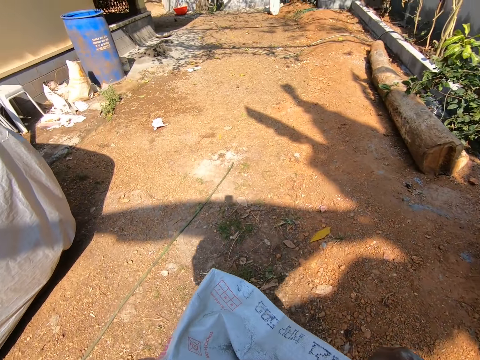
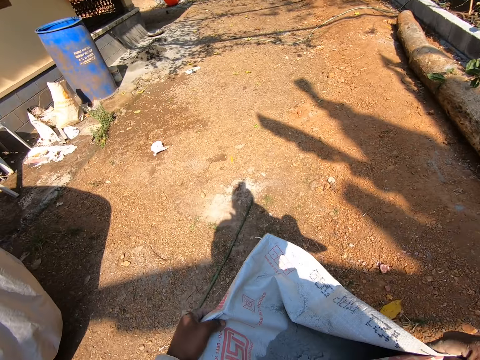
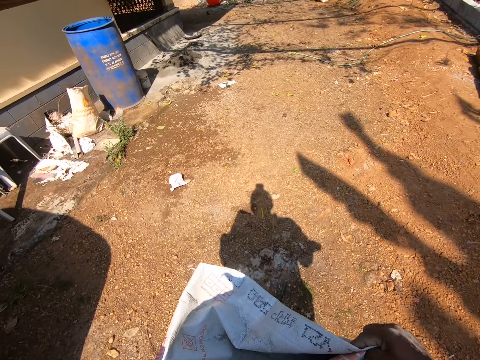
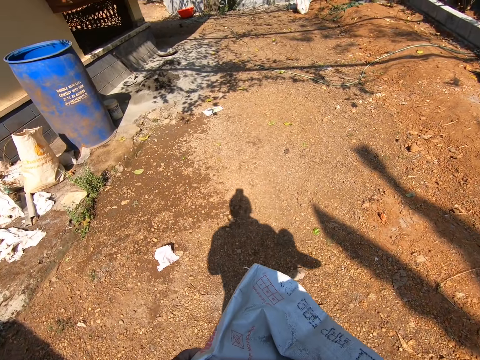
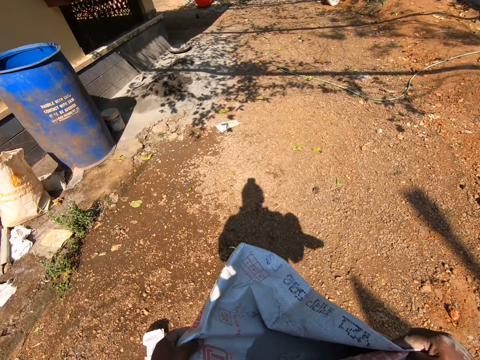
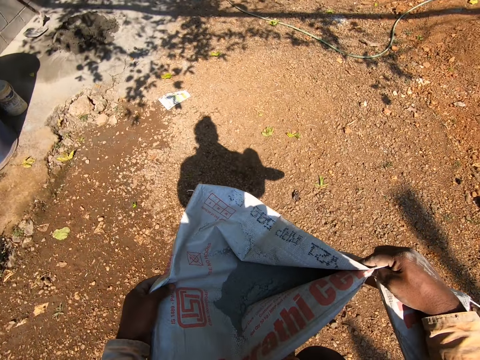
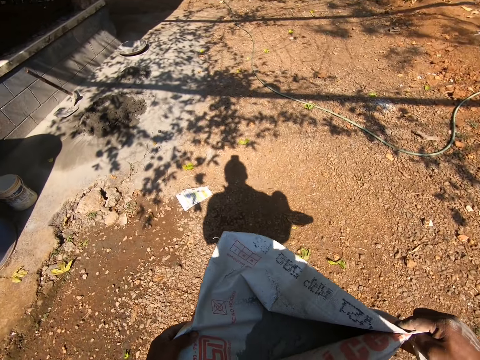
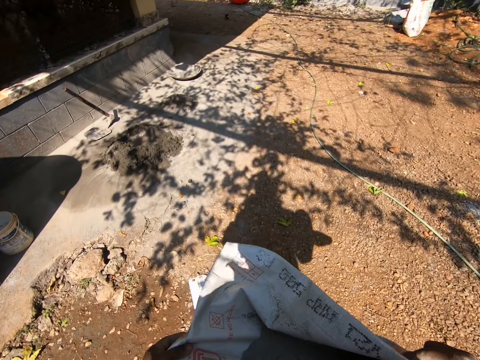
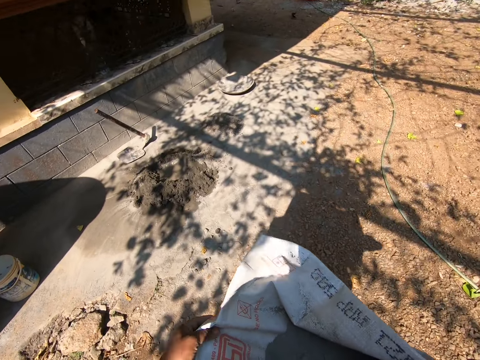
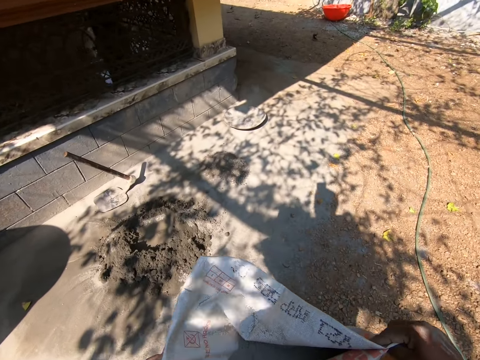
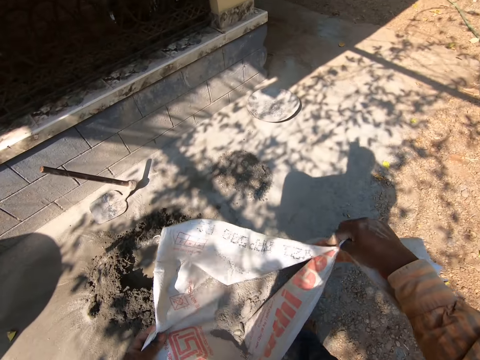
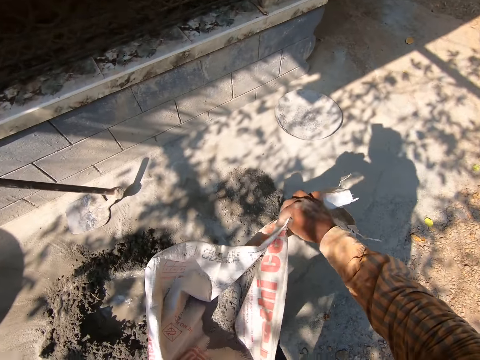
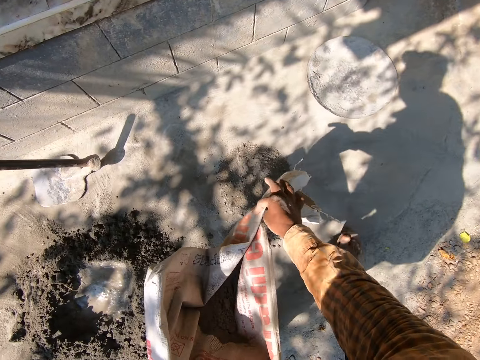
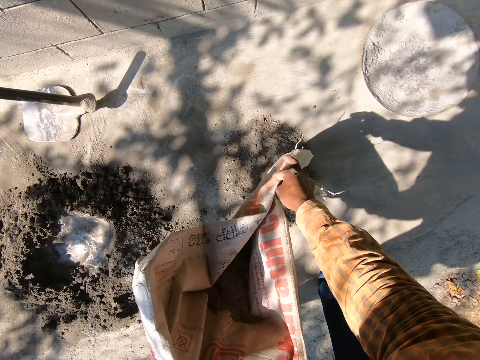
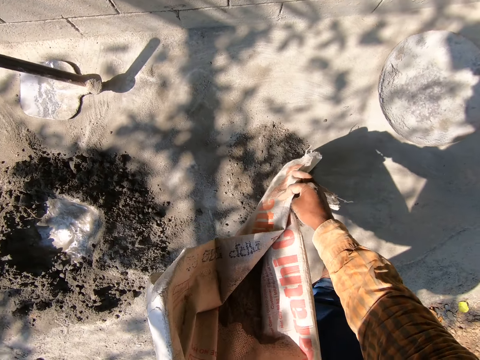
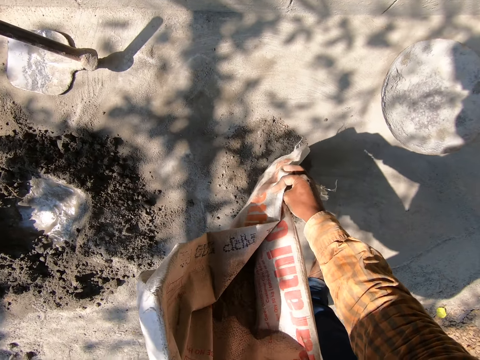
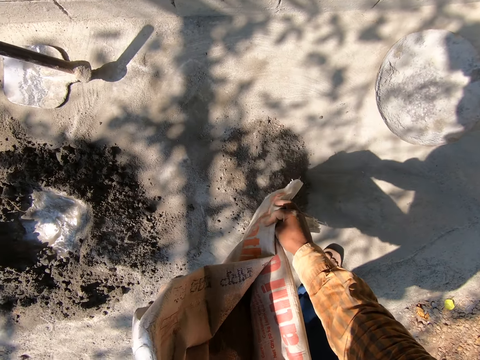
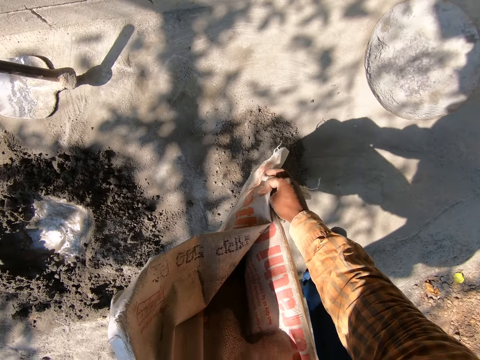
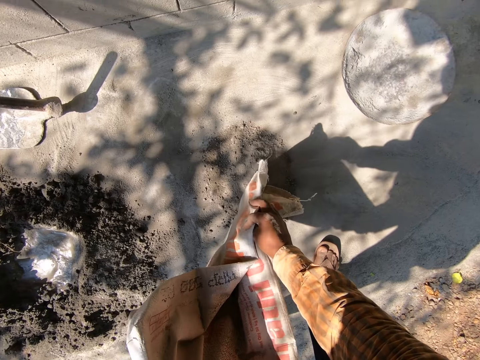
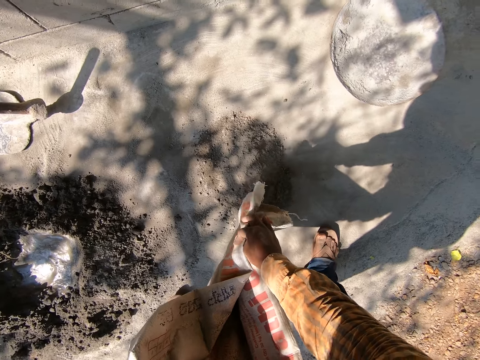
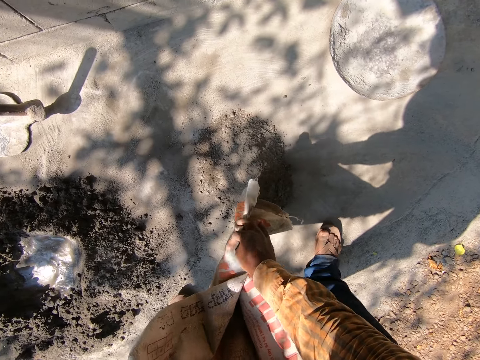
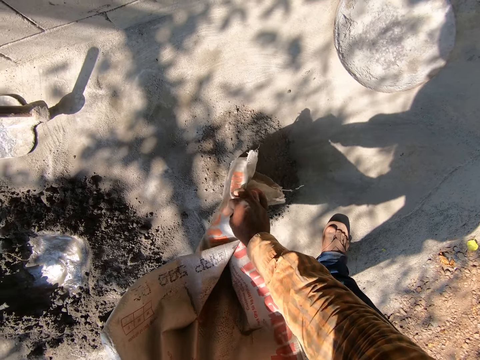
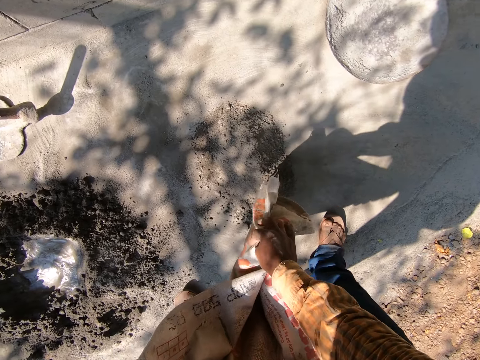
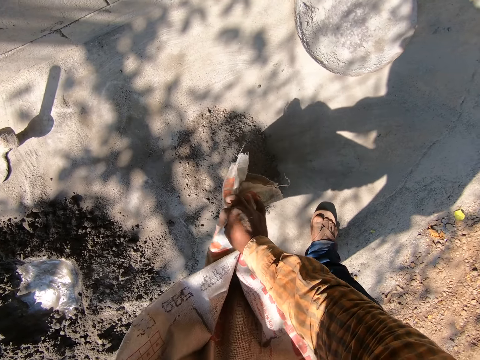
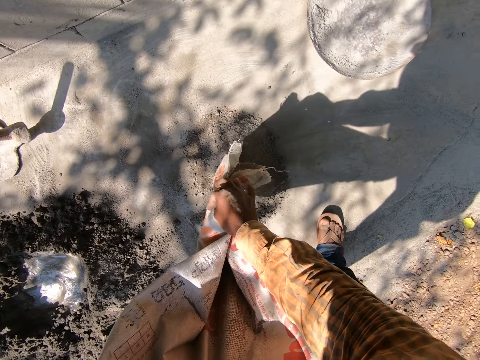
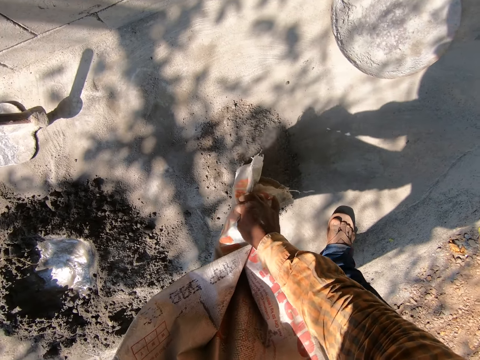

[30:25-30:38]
The camera wearer pours some cement on the ground from the cement bag with both hands.

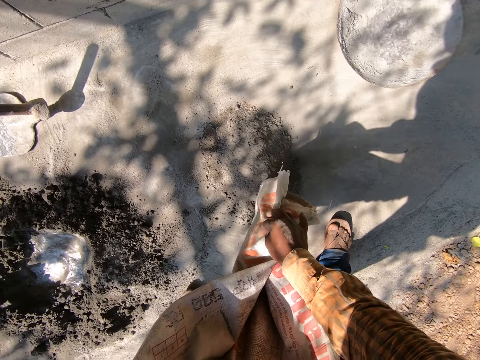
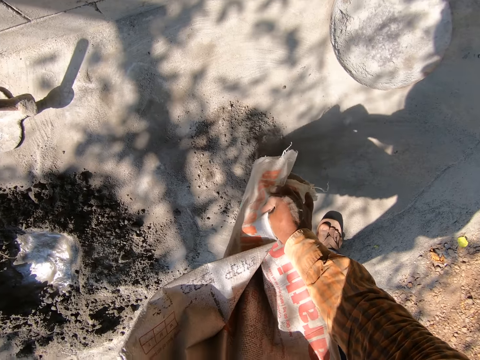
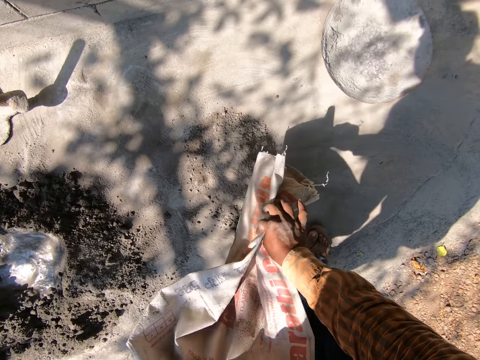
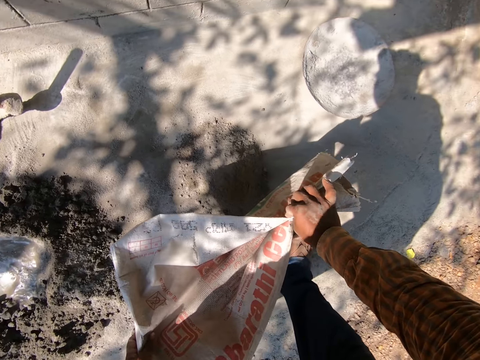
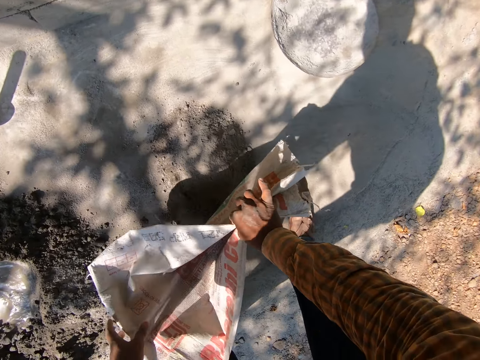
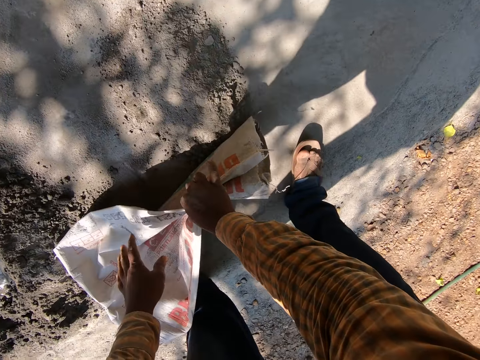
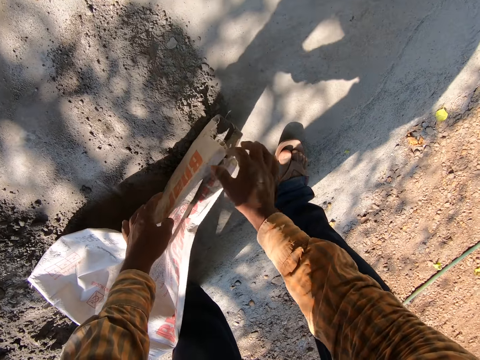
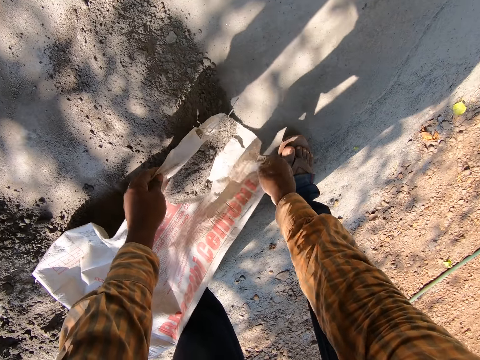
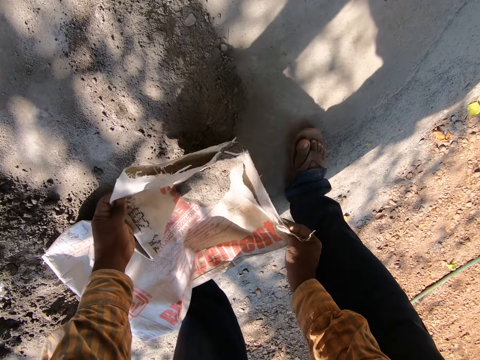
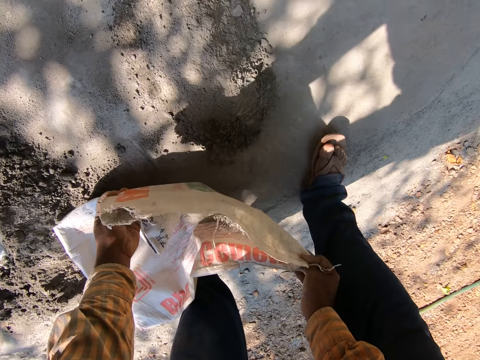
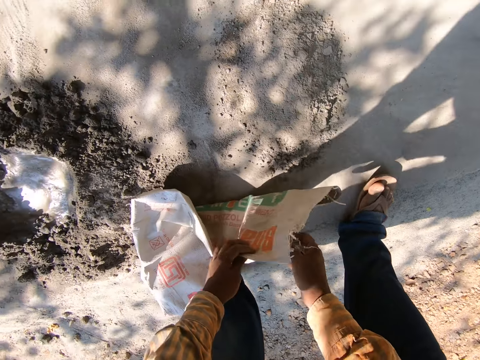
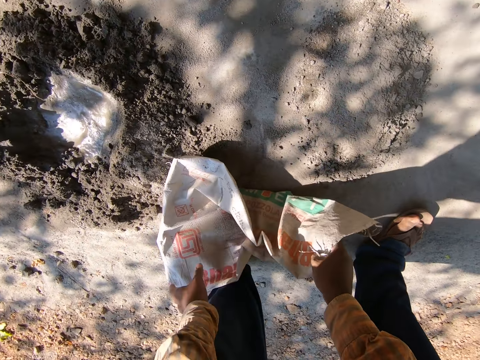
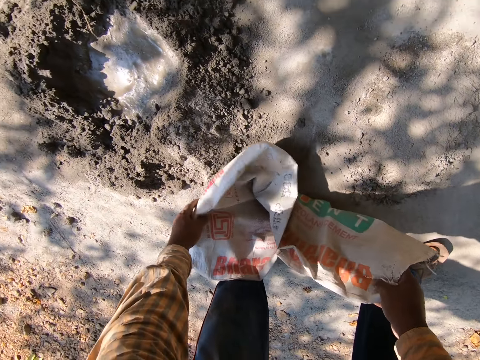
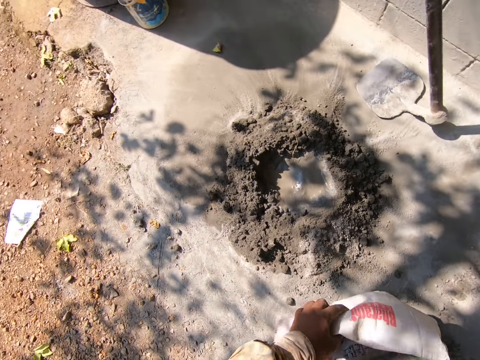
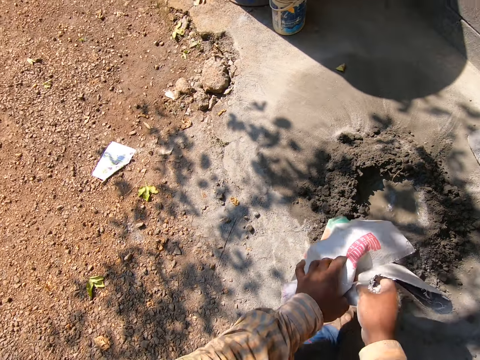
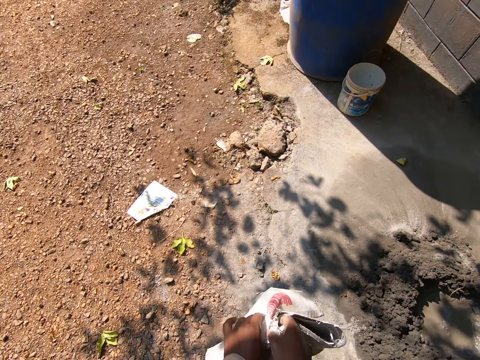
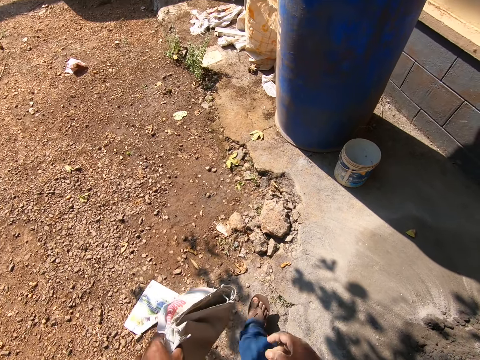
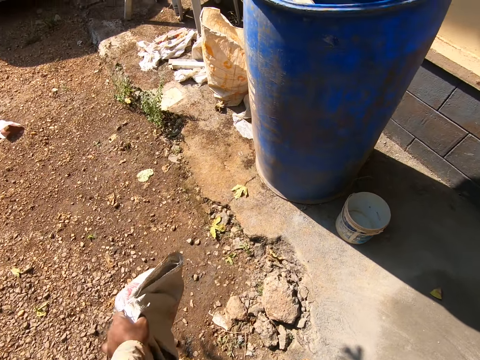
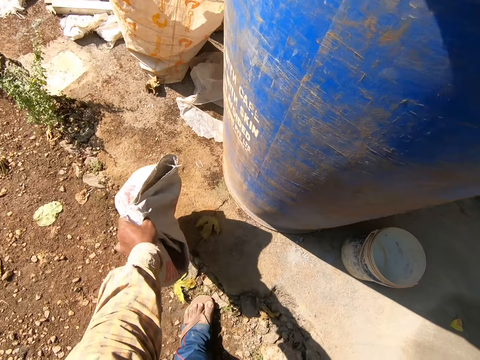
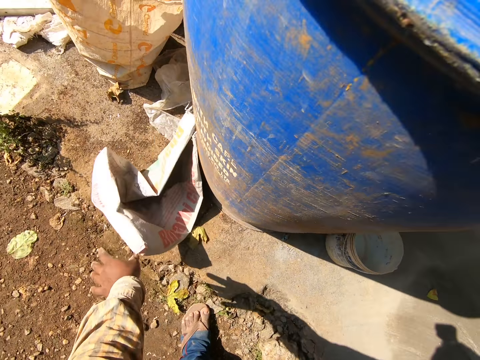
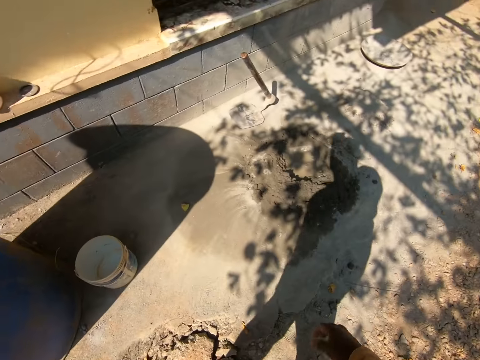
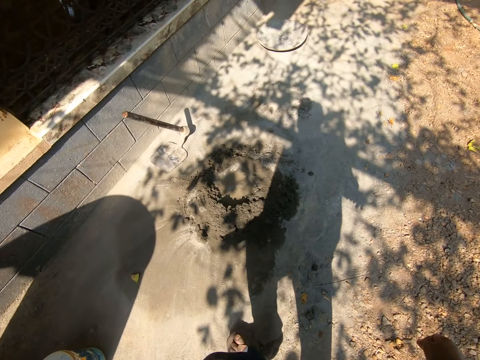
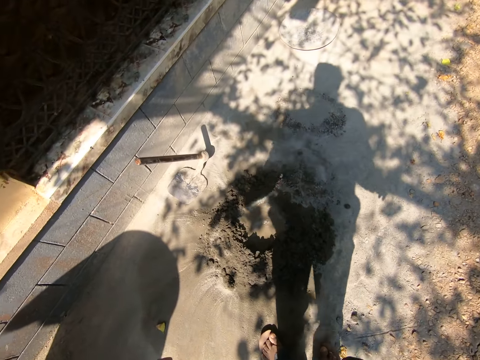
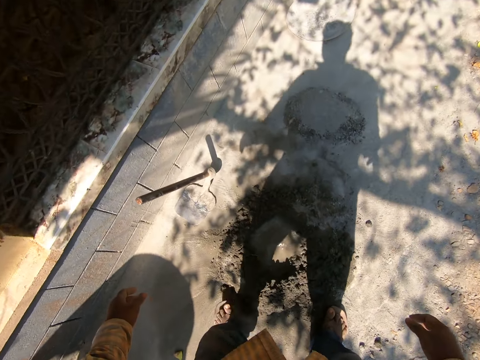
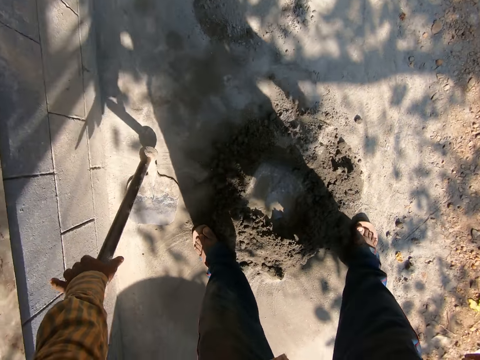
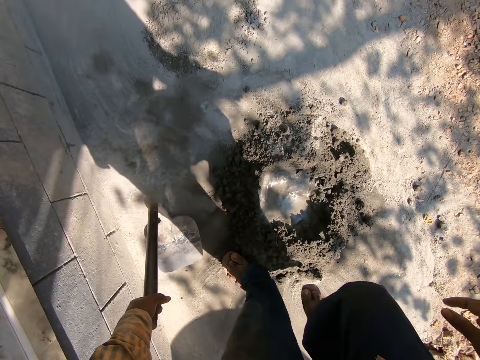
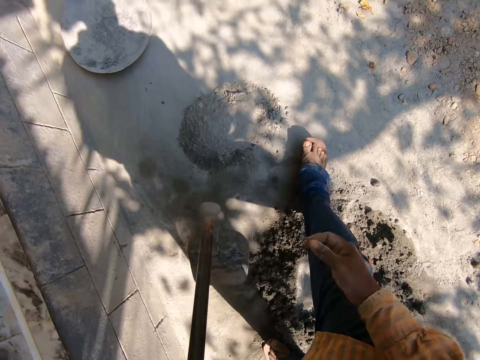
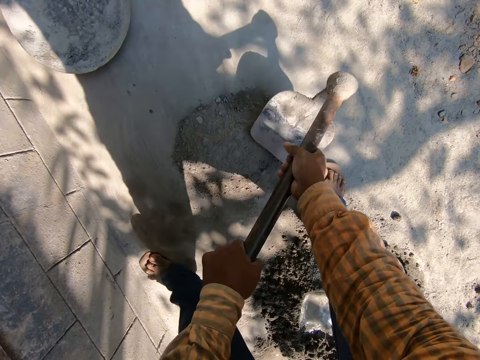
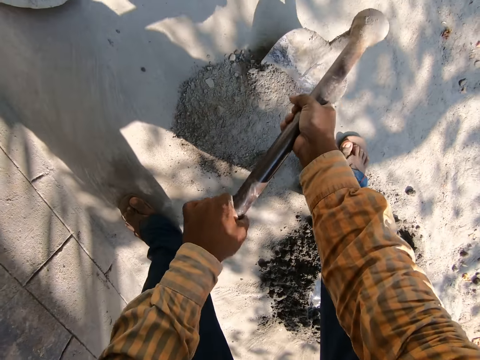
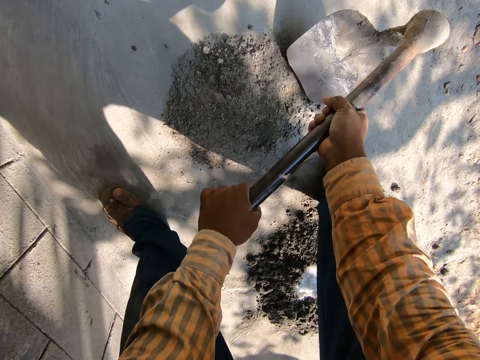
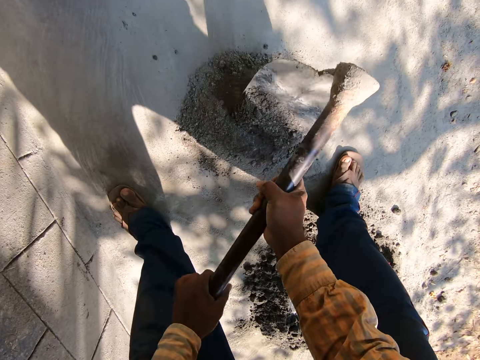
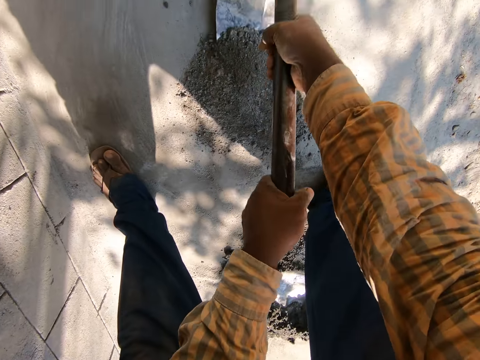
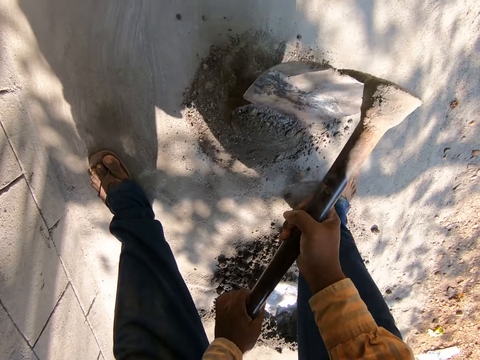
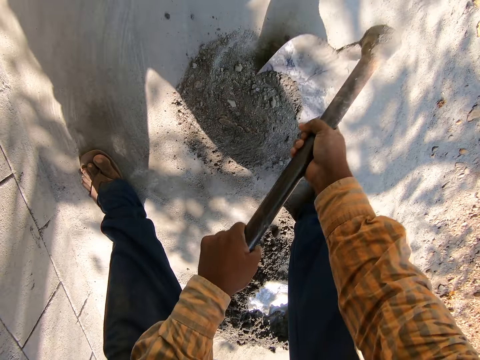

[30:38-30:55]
The camera wearer drops the cement bag on the ground with both hands. He folds the sack. He carries the cement bag from the ground with both hands. He drops the cement bag on the ground with his left hand. He picks up a hoe from the ground with his left hand. He holds the hoe with both hands. He mixes the cement on the ground with the hoe in both hands.
